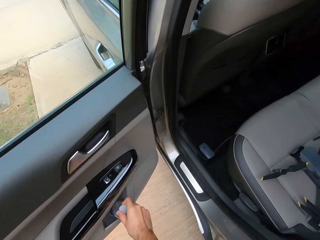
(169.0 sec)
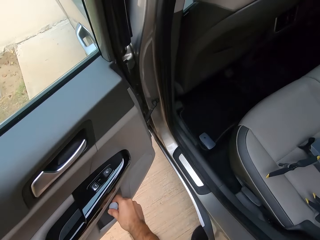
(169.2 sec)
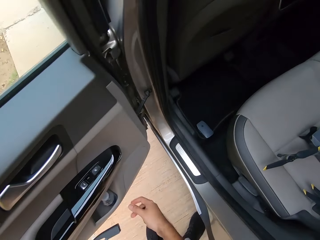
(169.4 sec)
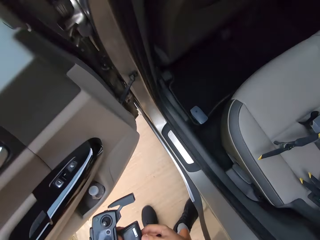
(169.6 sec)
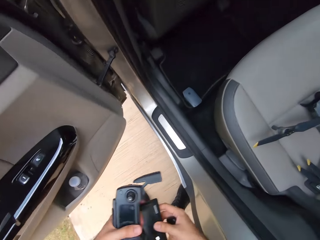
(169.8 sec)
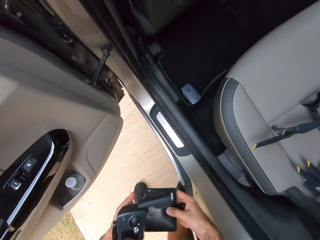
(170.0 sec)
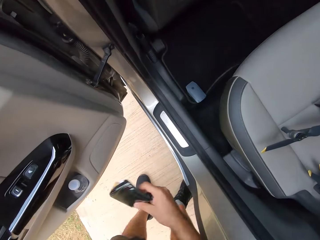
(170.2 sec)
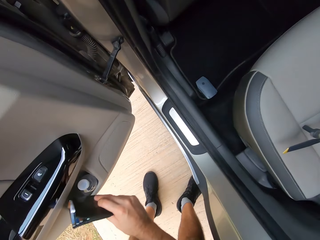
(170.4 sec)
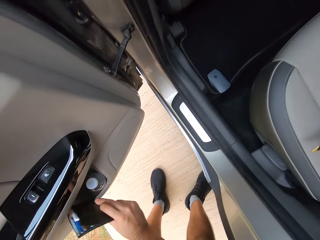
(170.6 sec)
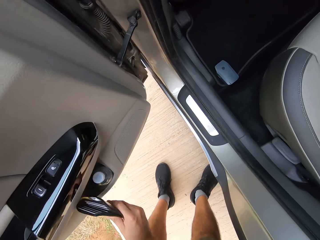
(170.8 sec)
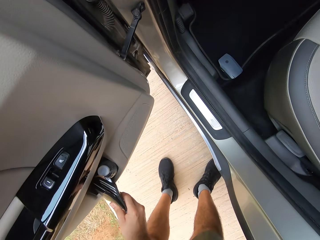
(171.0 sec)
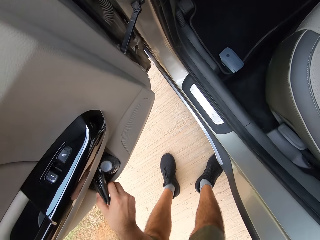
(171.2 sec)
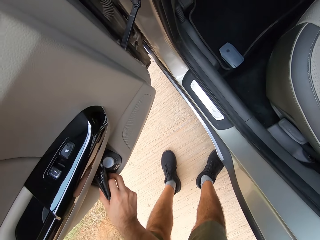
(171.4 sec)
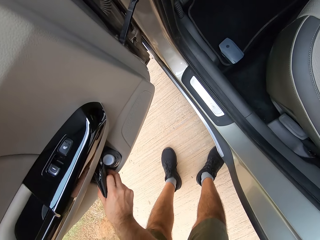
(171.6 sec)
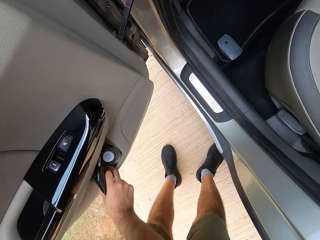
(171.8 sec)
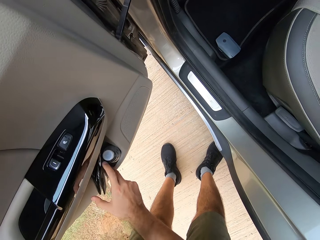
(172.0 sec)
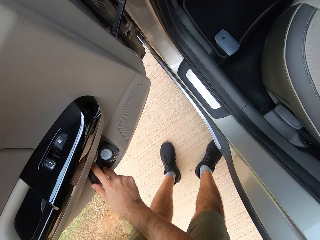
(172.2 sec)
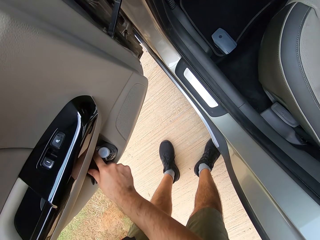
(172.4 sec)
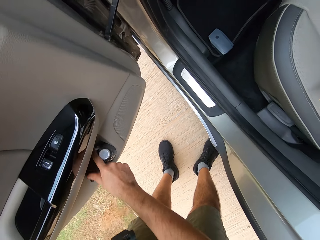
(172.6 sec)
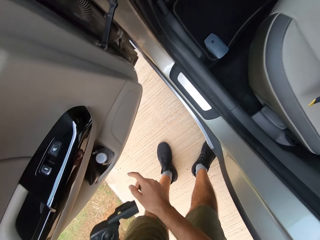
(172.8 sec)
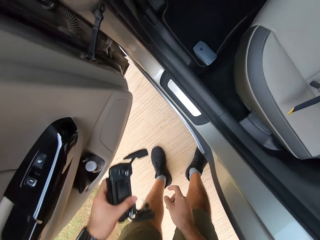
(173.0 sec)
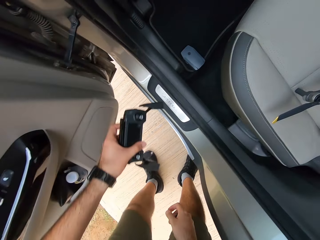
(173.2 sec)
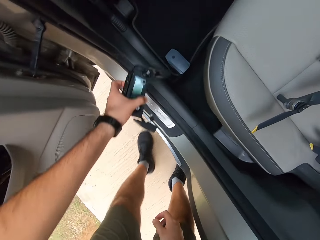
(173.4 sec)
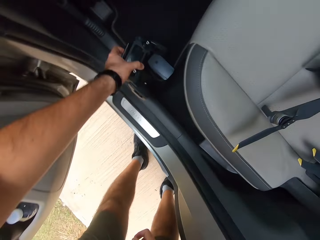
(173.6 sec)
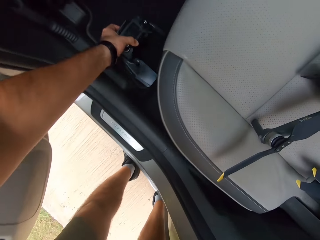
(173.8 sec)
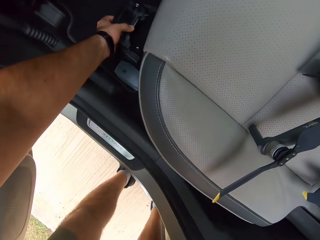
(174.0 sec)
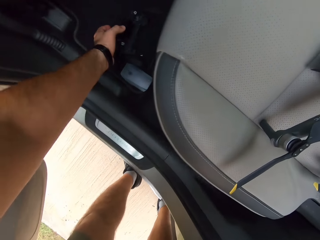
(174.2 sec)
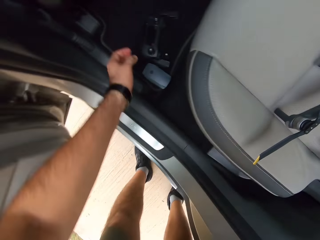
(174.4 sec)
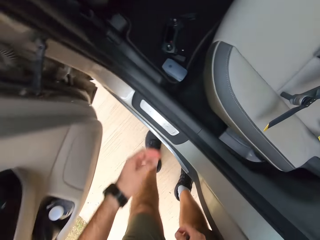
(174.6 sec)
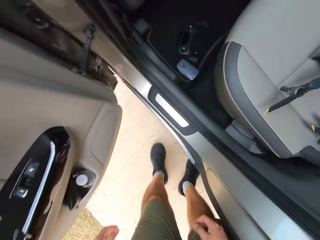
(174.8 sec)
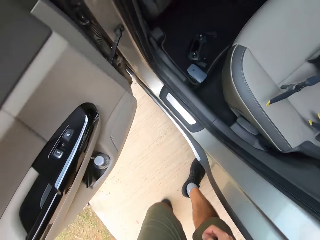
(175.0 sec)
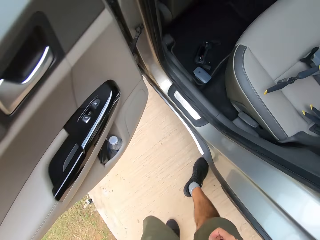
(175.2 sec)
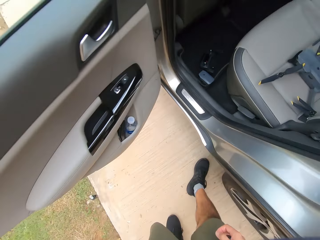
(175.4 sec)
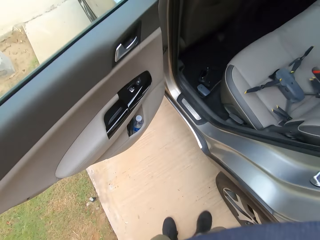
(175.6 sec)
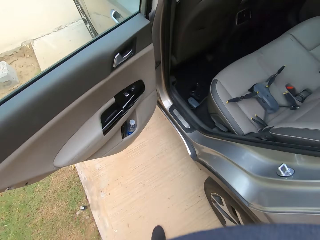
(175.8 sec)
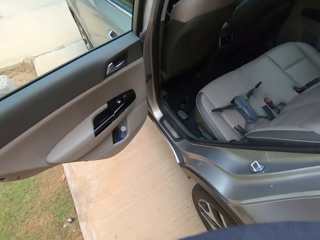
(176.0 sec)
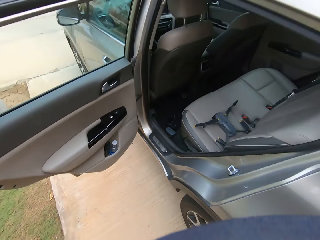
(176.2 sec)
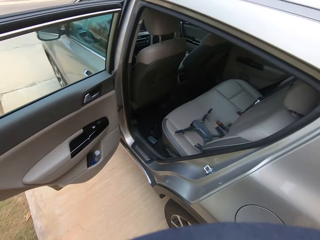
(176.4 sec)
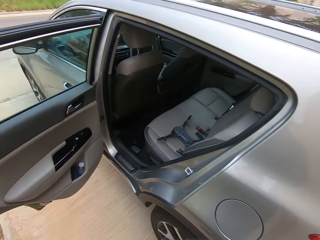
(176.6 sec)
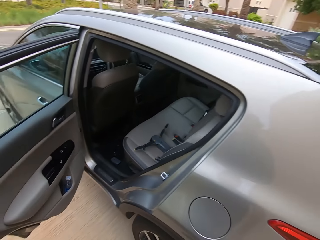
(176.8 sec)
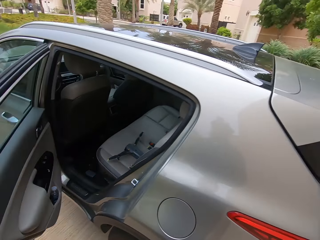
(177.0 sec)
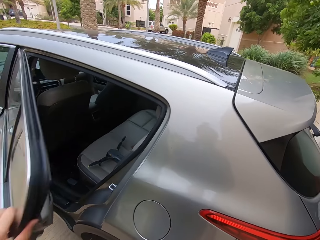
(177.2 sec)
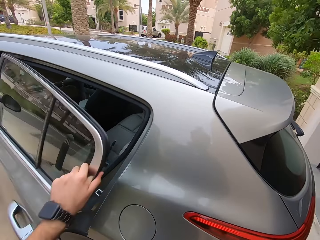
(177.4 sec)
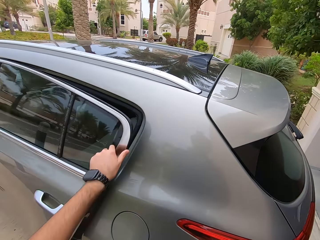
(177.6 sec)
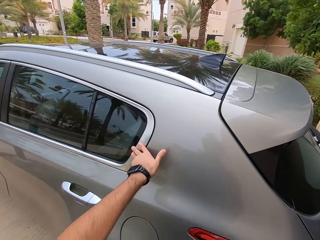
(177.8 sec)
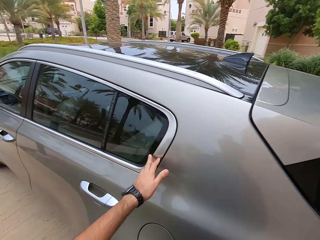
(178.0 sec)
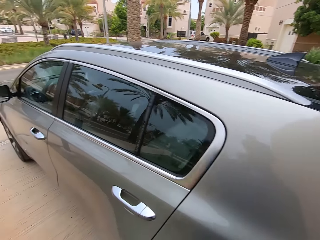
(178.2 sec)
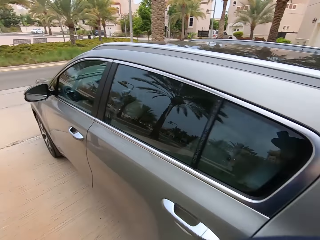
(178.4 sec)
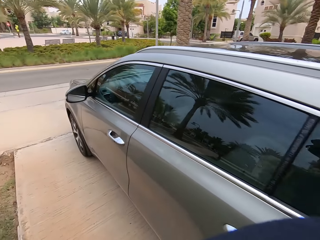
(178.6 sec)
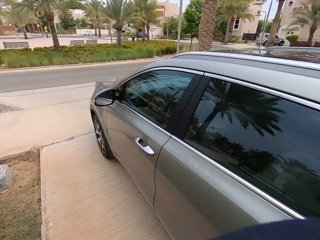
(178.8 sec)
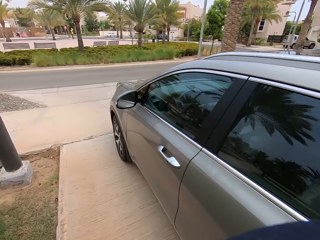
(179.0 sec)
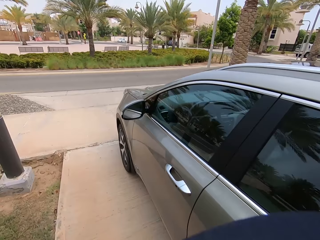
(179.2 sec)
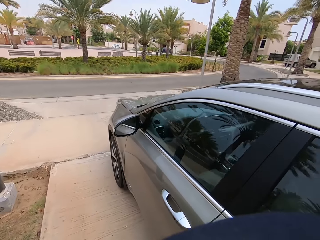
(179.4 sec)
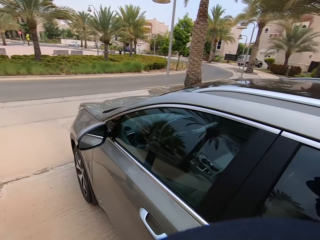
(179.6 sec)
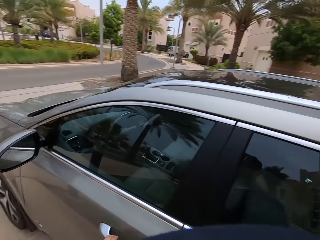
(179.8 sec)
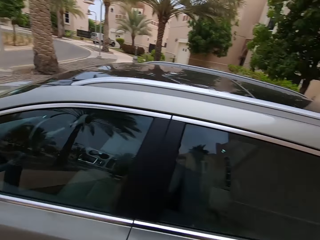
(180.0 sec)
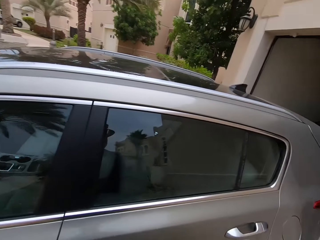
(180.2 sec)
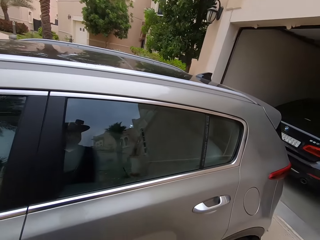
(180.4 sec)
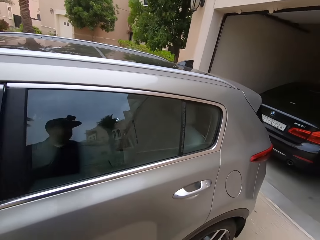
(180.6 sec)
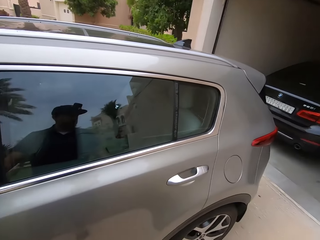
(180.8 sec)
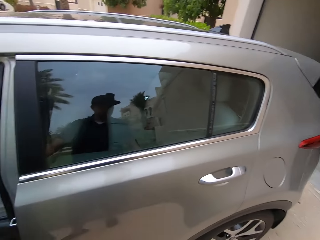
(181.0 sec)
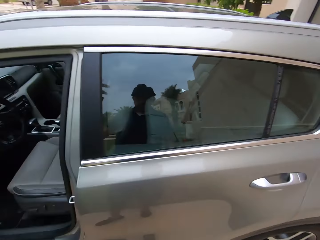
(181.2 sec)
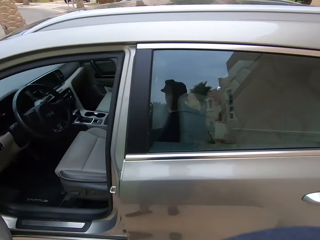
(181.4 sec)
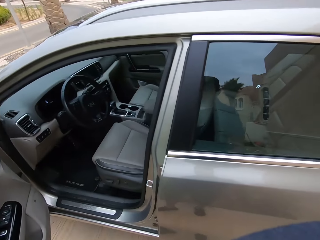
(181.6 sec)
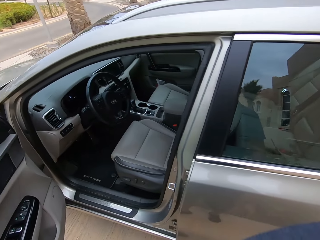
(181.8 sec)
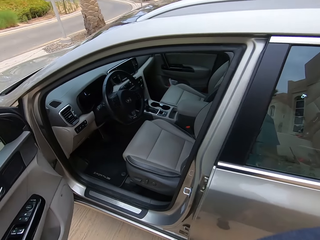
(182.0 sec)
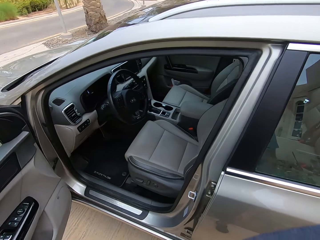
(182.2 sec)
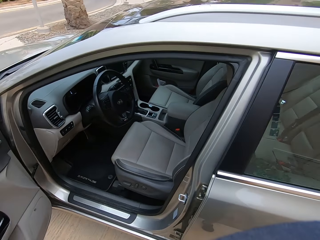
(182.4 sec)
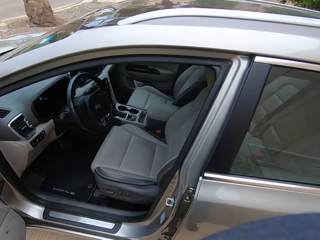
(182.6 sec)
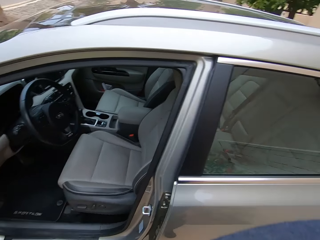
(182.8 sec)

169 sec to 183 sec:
The camera wearer places a water bottle in the car. They hold a wallet with the other hand and place the wallet in the car. They move a drone controller and place the drone controller in the car. They move back. They close the car door. They walk around. They open the car door.

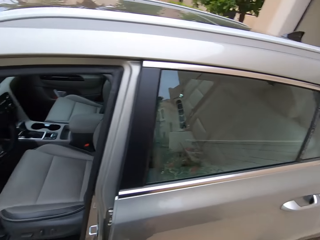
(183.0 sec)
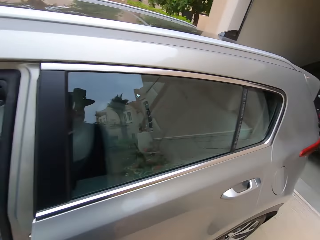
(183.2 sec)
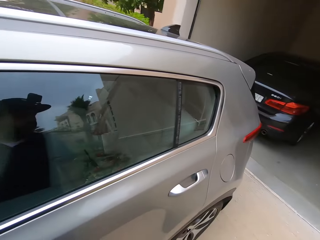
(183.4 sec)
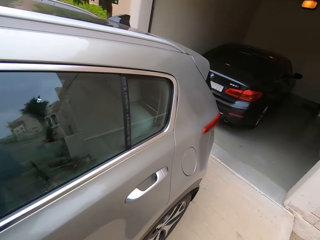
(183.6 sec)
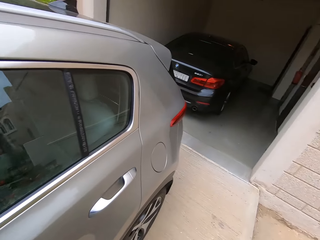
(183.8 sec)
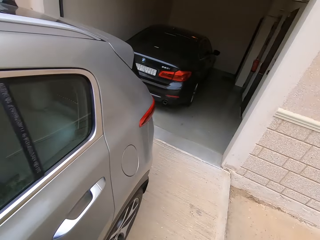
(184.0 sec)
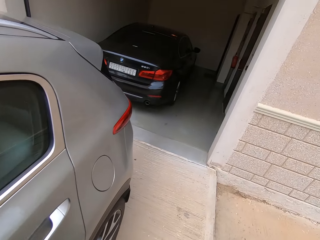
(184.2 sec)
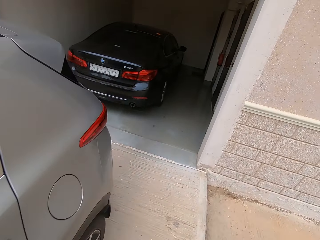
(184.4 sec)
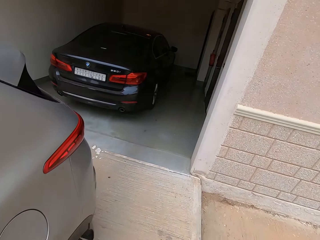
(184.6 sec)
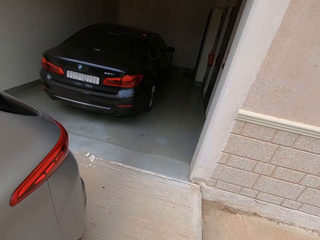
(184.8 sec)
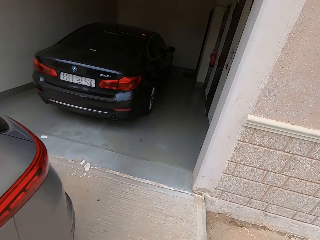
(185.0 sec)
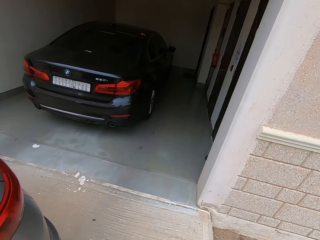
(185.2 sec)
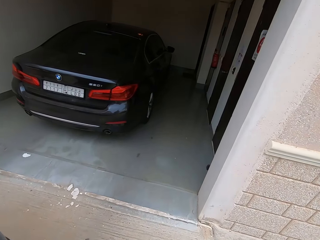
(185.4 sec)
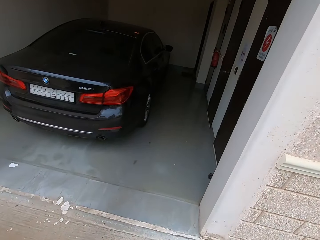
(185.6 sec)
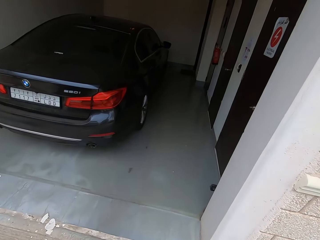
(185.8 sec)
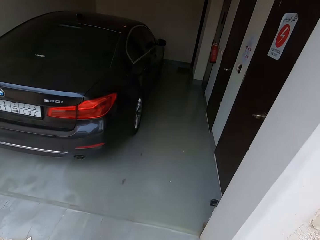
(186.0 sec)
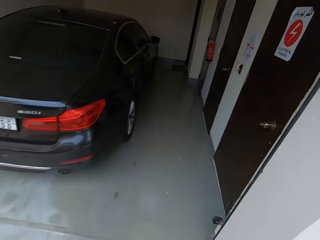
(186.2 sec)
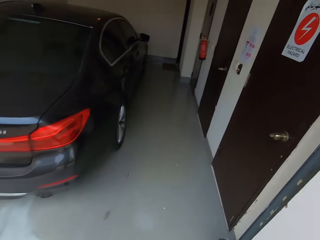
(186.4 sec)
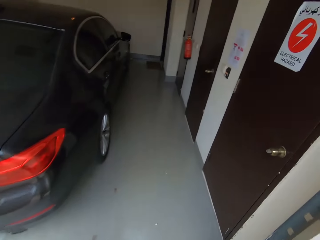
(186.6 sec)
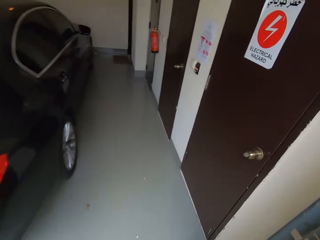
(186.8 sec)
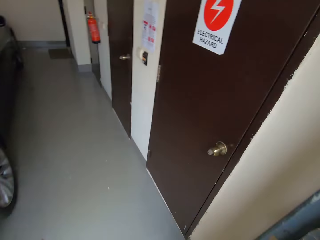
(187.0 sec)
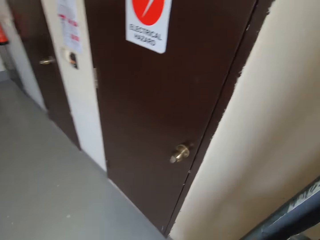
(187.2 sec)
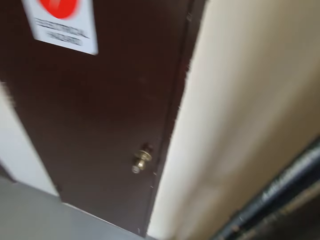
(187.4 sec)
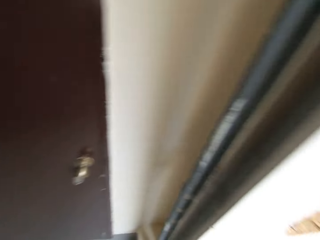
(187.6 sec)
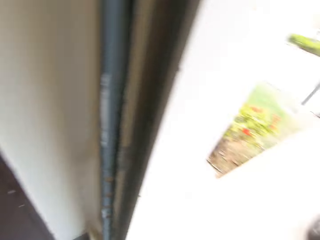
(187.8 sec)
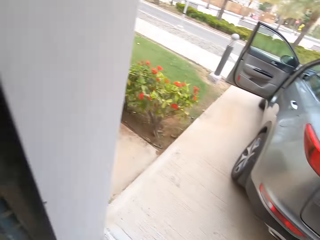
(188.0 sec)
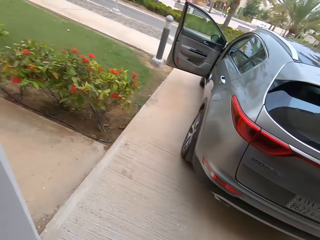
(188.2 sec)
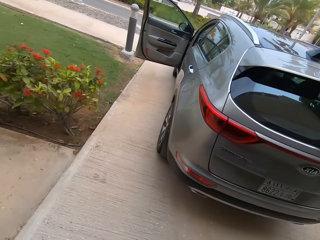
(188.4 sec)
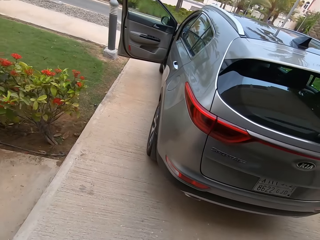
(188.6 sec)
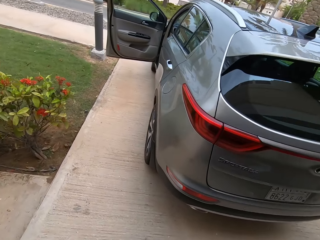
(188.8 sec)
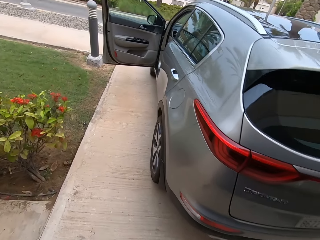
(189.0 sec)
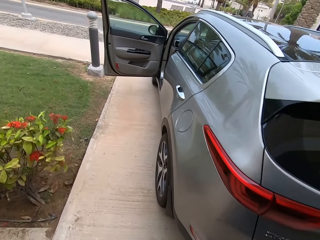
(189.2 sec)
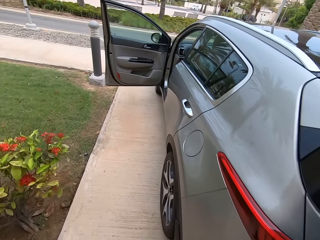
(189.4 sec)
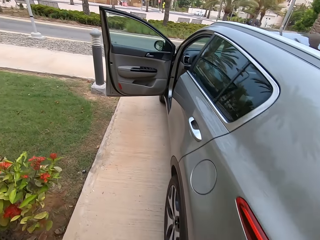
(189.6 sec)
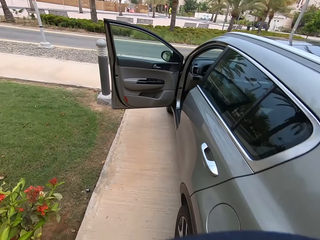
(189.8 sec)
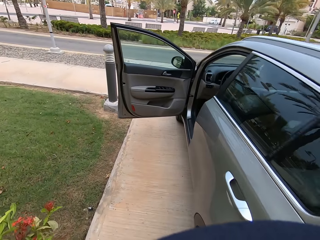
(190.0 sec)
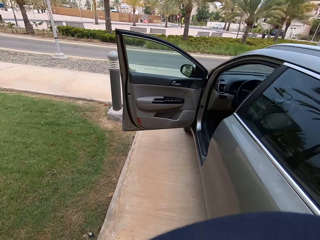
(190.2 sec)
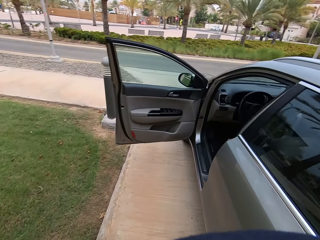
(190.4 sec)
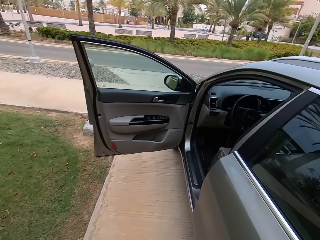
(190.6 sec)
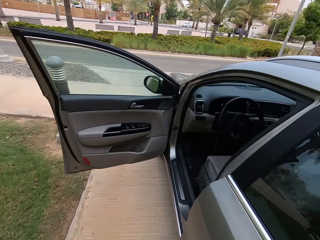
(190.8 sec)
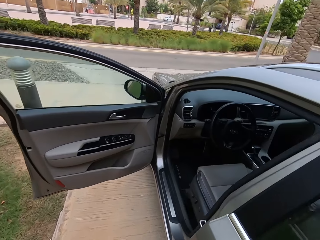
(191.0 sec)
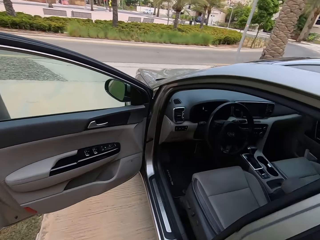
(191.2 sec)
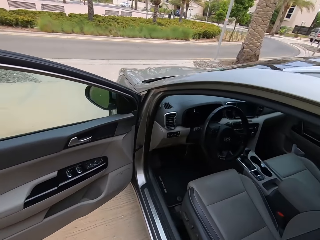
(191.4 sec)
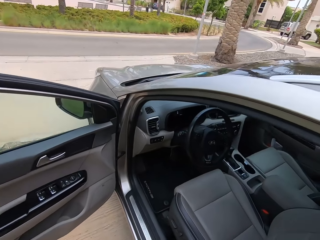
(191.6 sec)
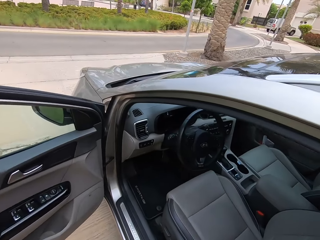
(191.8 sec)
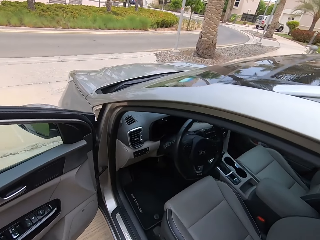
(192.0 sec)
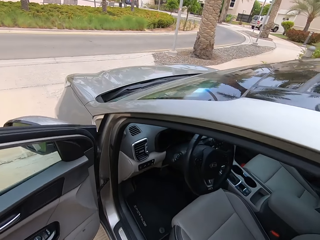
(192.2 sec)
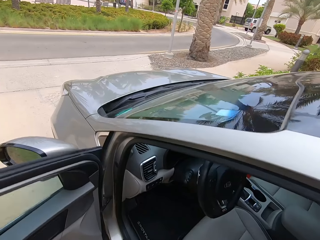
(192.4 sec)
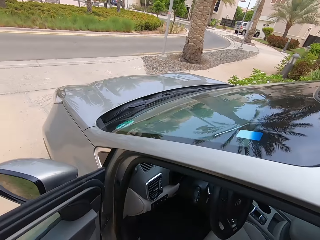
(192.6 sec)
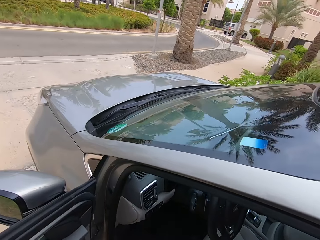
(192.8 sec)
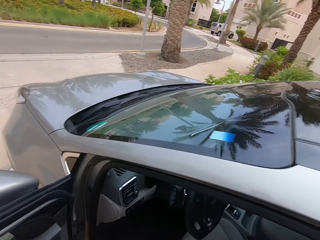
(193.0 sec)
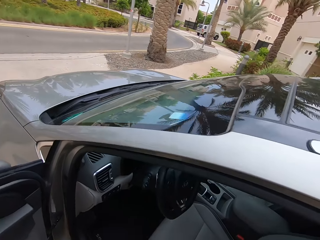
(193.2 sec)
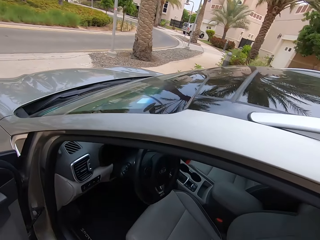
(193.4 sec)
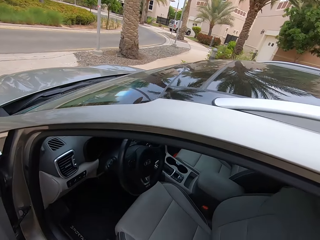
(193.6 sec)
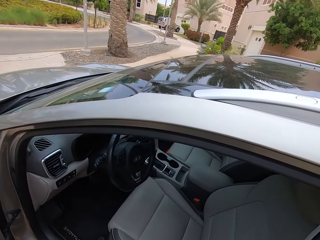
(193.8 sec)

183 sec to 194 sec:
The camera wearer walks towards the garage. They walk back to the car.
